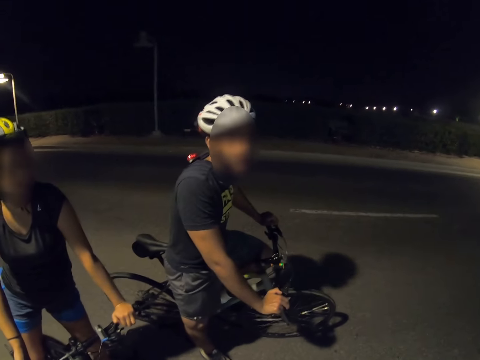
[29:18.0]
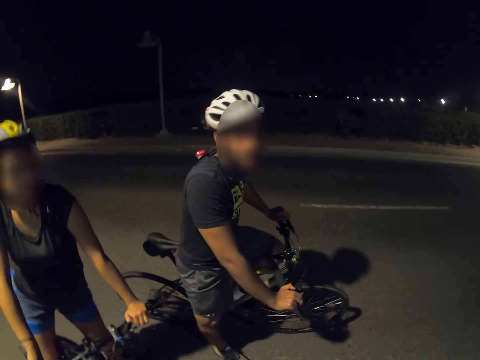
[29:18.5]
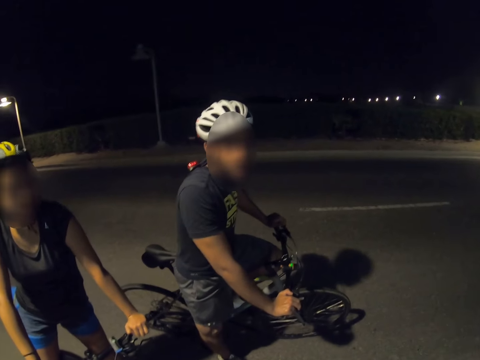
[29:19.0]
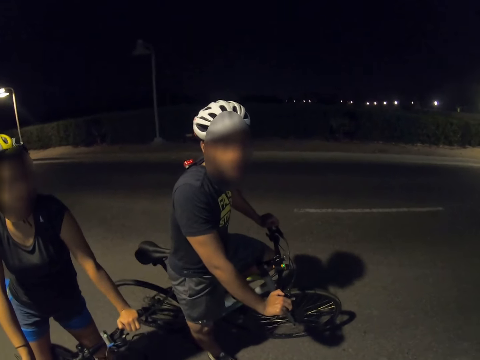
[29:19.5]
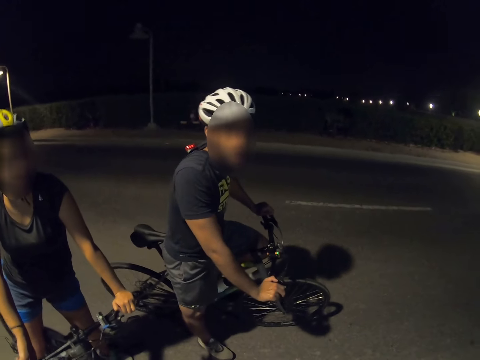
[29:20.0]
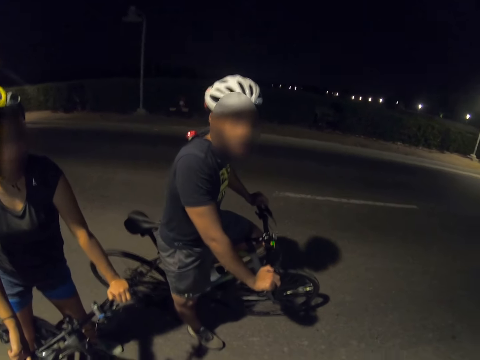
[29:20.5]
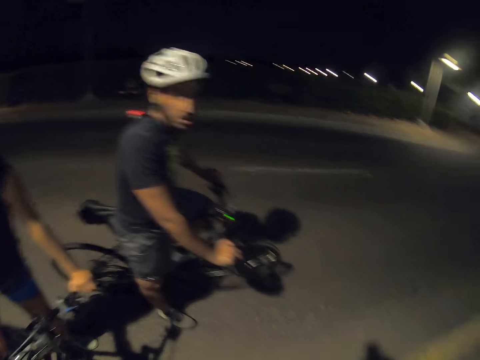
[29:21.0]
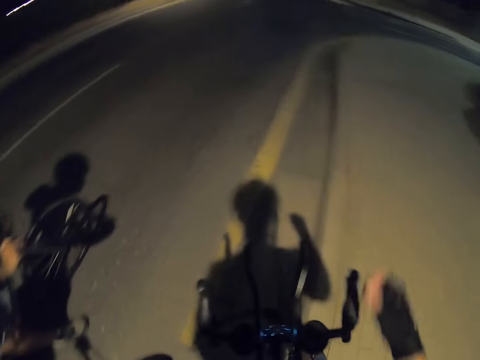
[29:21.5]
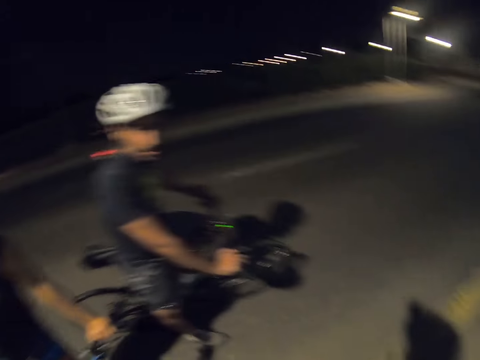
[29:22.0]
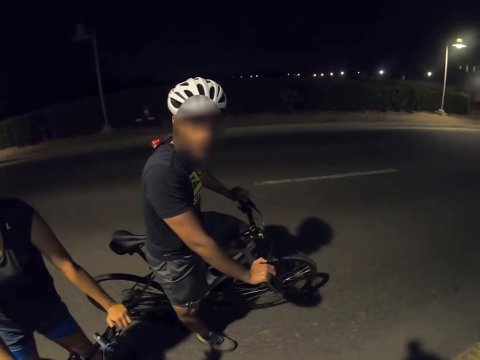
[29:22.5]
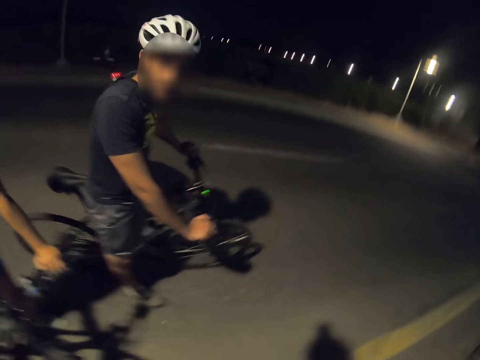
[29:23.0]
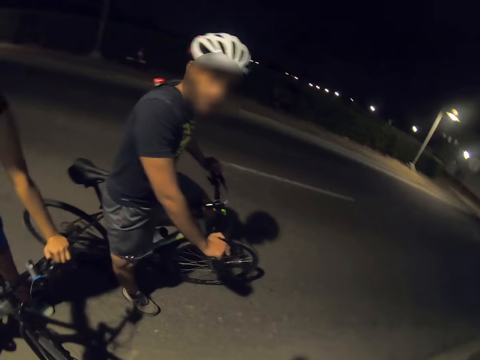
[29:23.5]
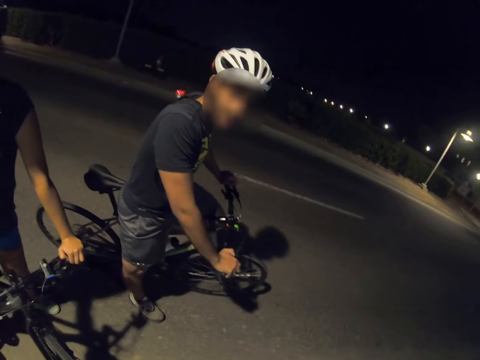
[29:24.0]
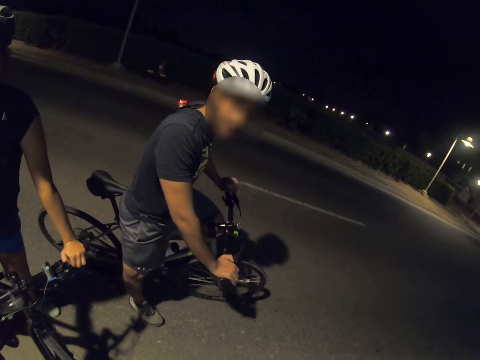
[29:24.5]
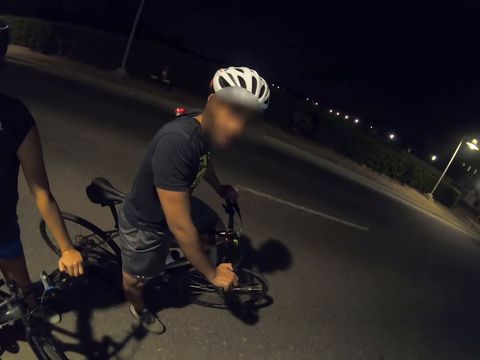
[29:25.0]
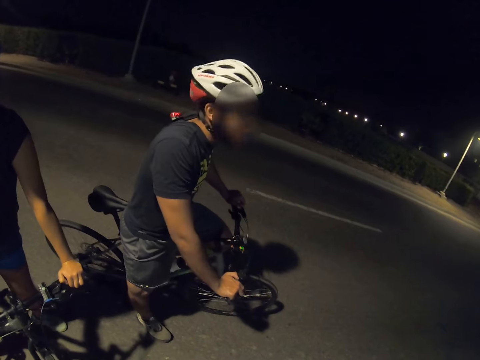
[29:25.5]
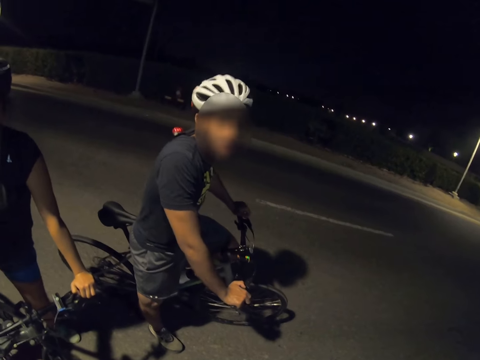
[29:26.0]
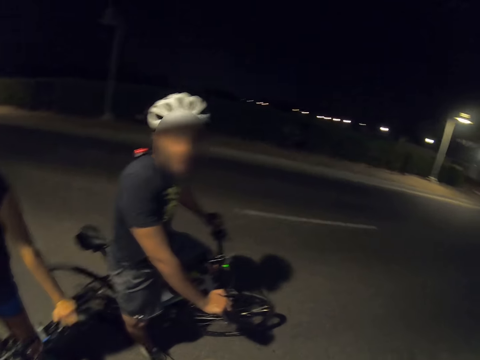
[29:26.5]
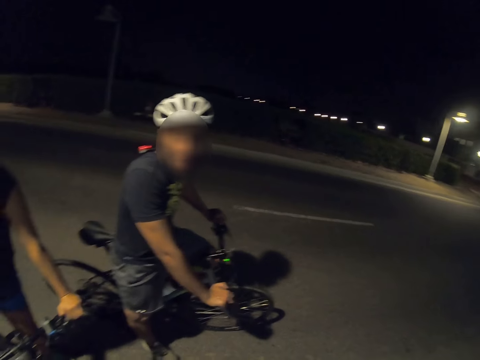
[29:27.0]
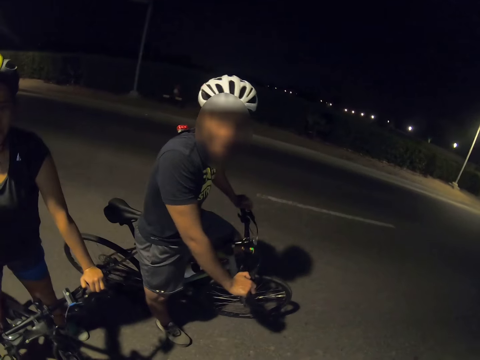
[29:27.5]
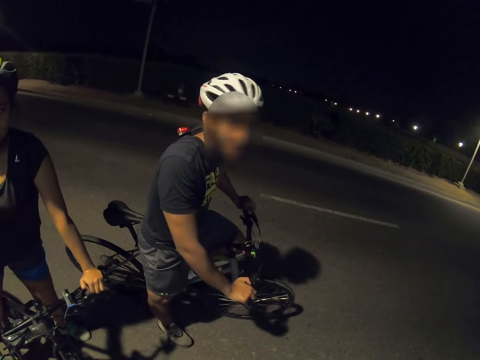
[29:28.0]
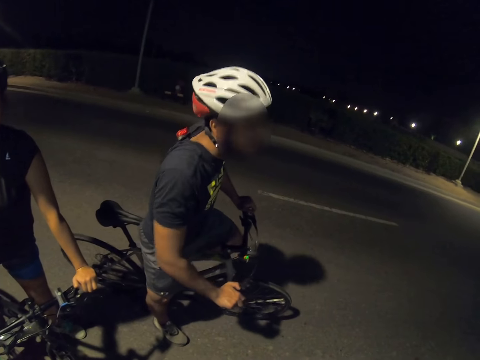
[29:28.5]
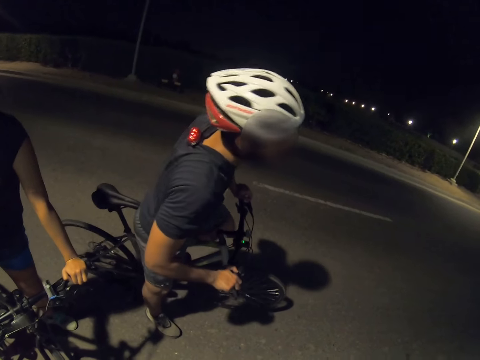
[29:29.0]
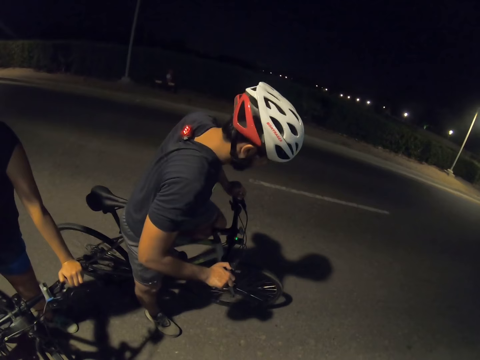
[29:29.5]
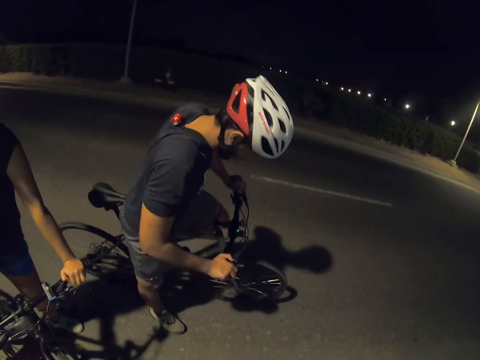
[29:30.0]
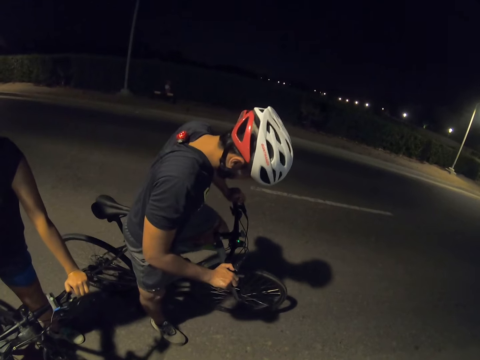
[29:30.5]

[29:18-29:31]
The camera wearer looks around. They touch the brake handle with the right hand. They interact with a cyclist and another cyclist. A person converses with the camera wearer.

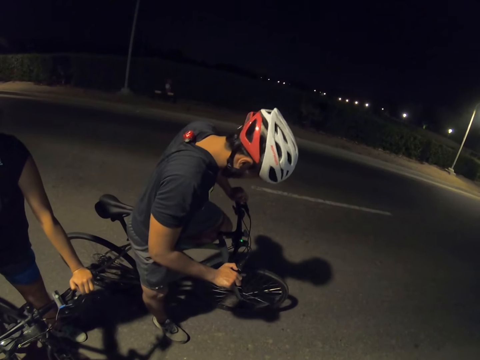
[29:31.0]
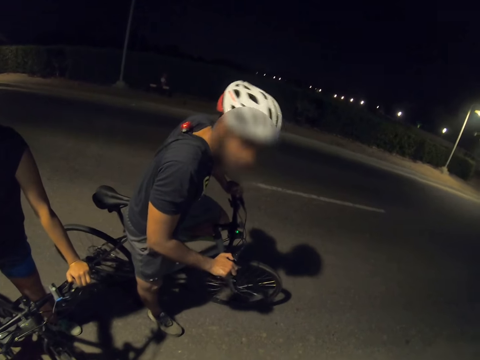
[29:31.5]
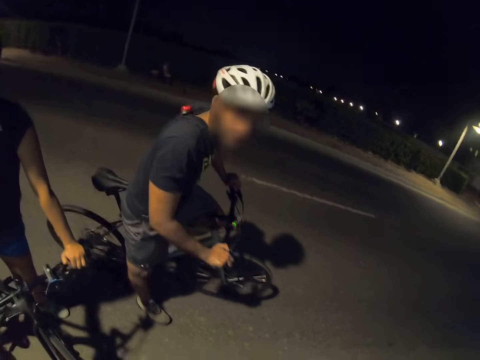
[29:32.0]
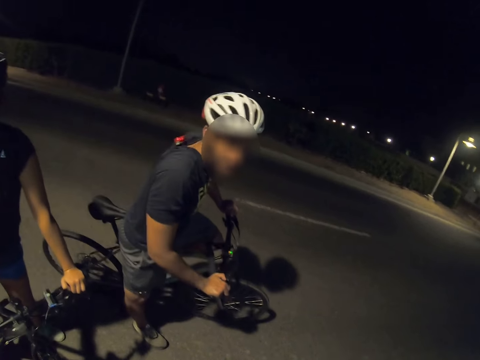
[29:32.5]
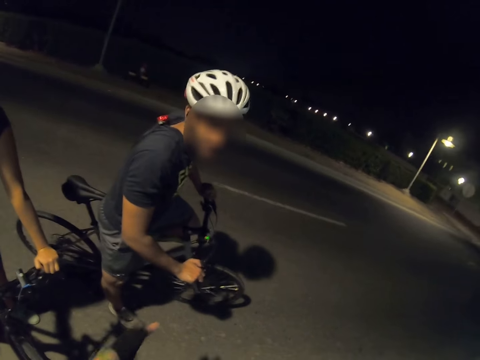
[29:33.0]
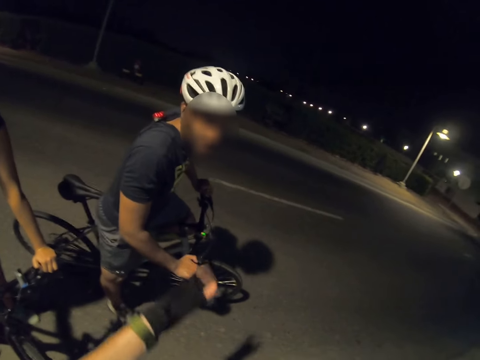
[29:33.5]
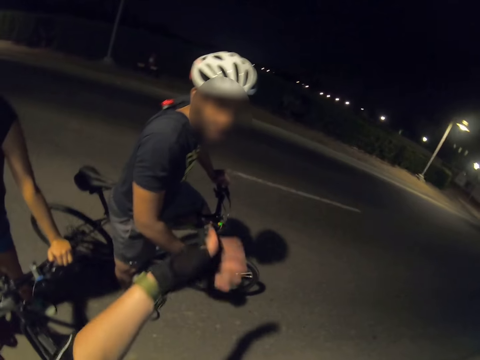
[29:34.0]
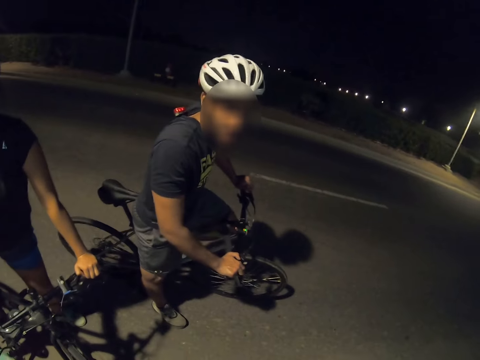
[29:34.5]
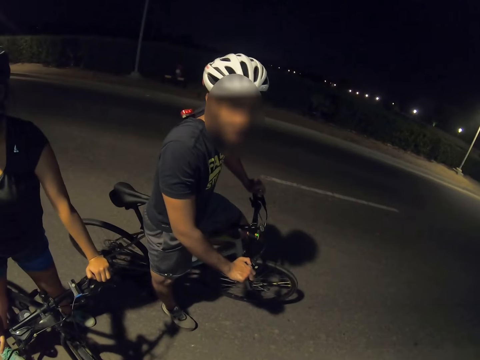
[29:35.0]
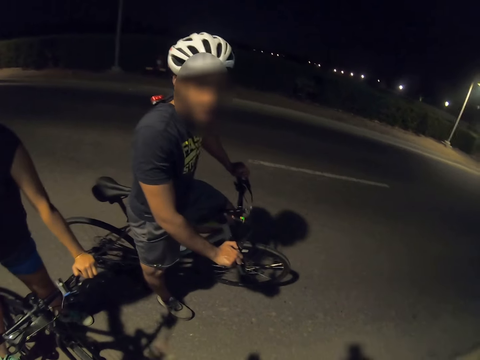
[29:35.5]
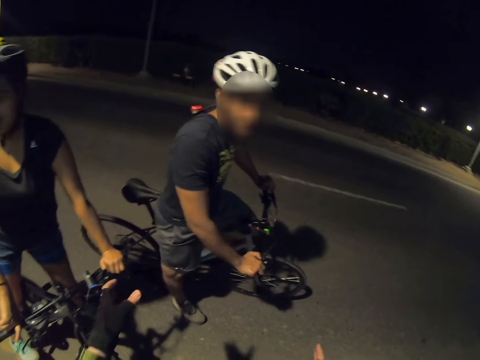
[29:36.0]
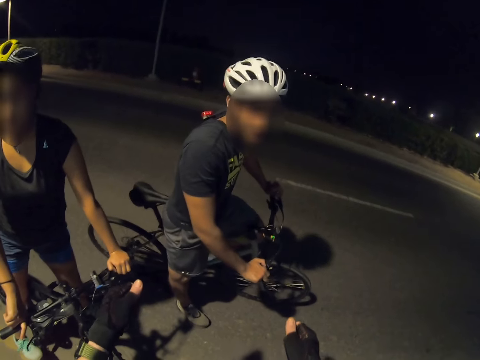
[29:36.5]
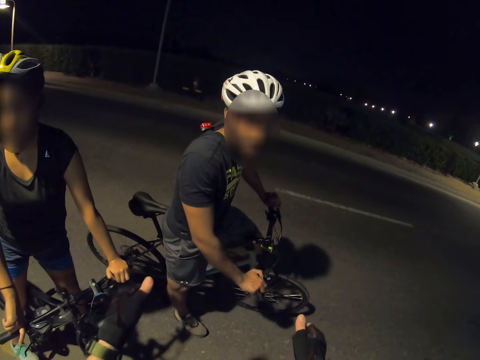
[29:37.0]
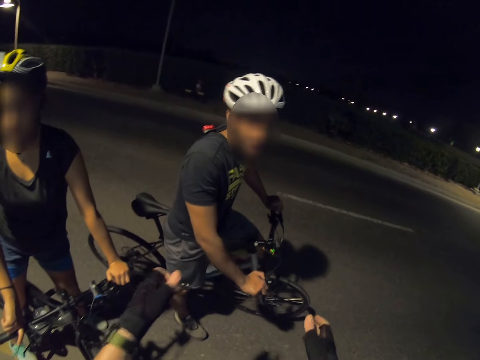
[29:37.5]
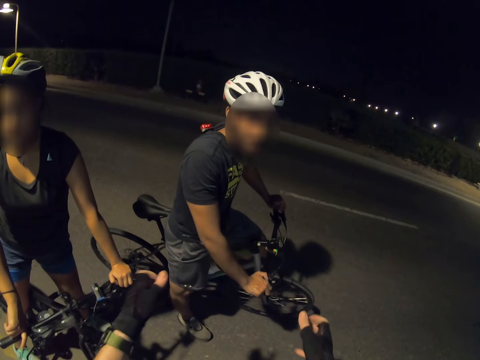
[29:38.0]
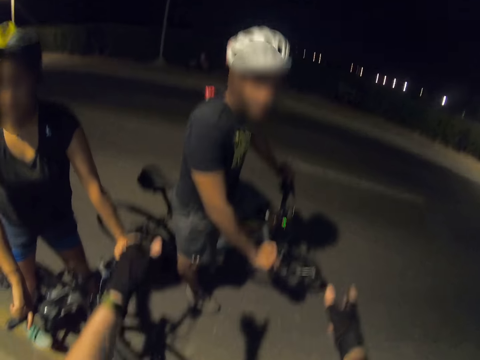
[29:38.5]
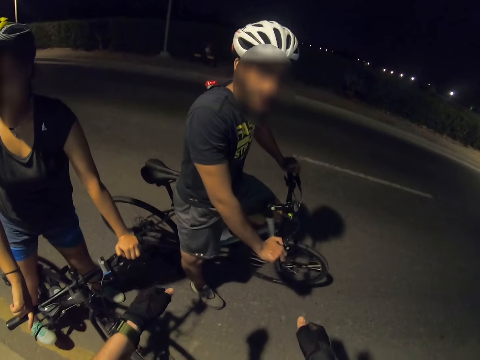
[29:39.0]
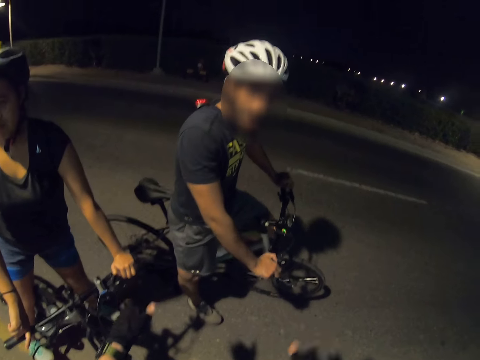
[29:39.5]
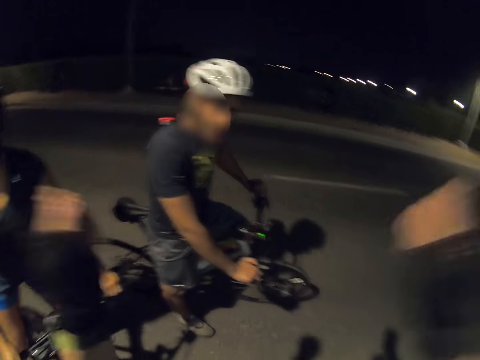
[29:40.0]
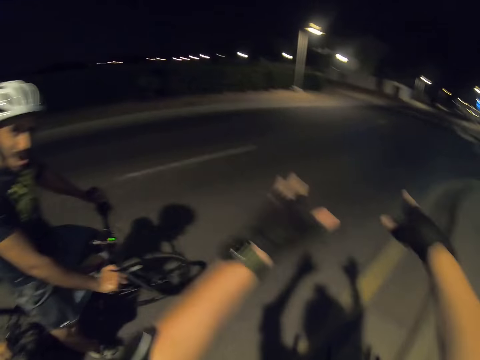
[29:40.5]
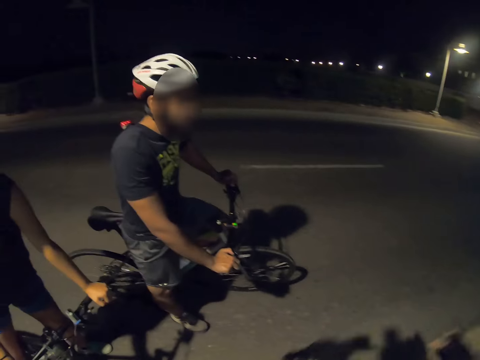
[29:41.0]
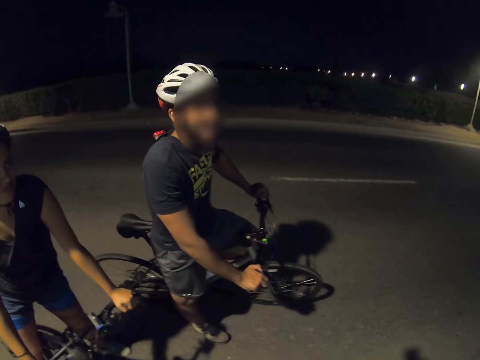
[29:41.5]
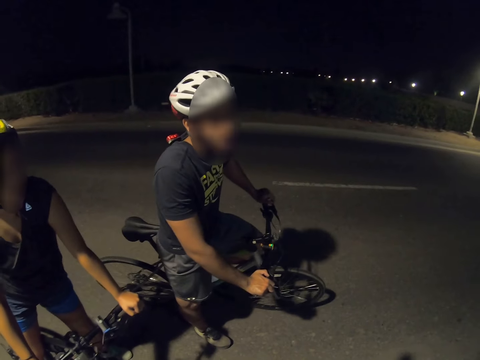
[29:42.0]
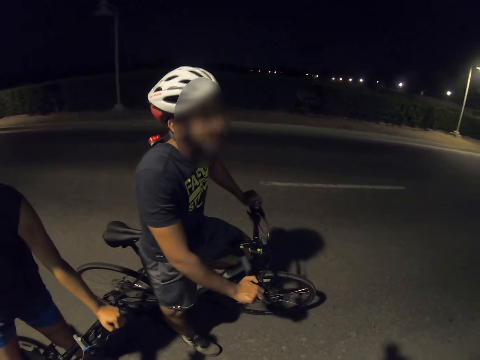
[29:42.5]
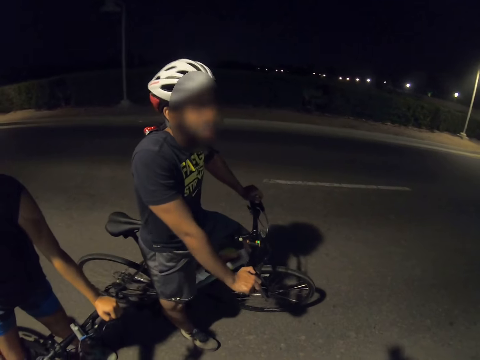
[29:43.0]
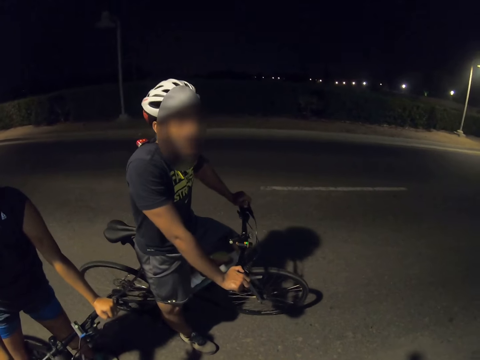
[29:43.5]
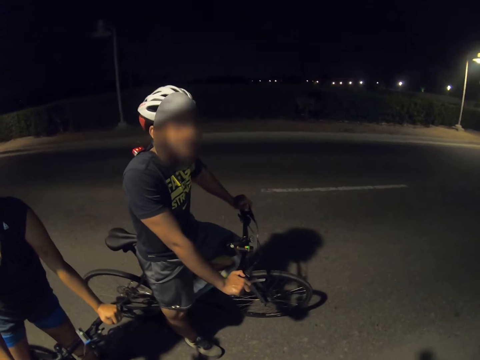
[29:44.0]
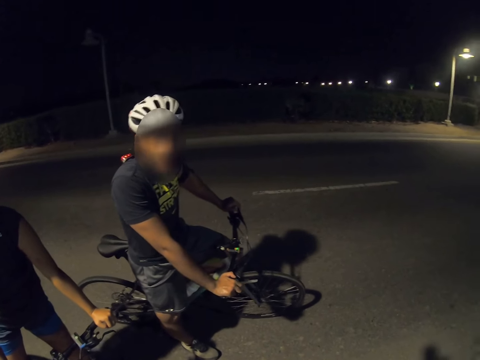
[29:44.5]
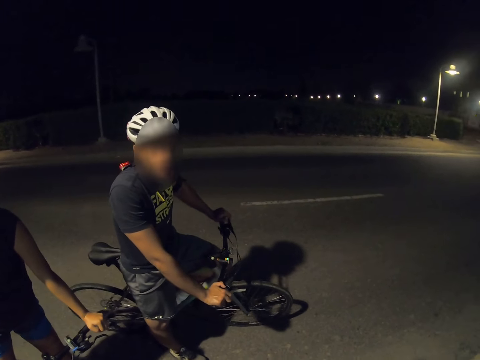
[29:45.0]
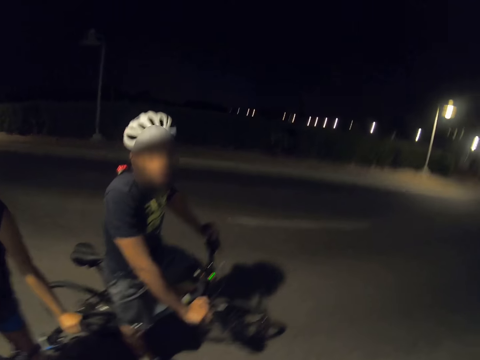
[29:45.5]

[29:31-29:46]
The camera wearer sways a hand. A person converses with the camera wearer. The camera wearer sways hands. The person converses with the camera wearer.
